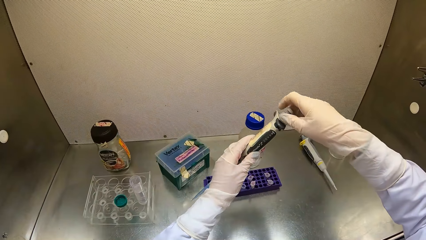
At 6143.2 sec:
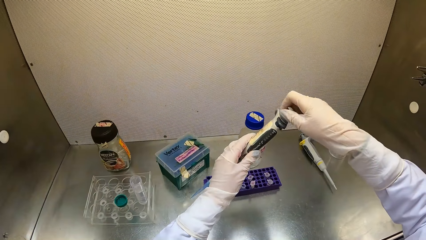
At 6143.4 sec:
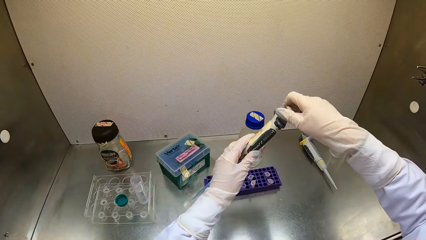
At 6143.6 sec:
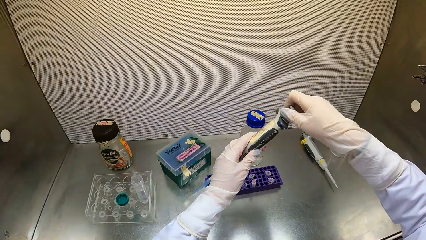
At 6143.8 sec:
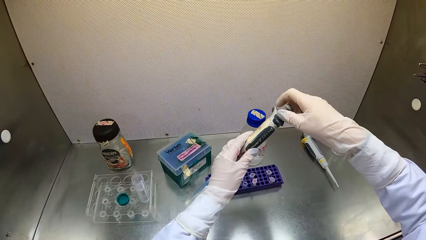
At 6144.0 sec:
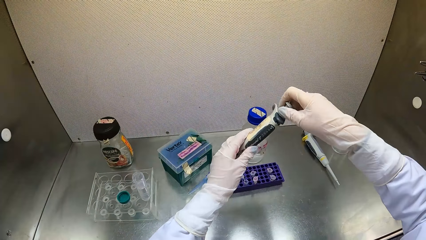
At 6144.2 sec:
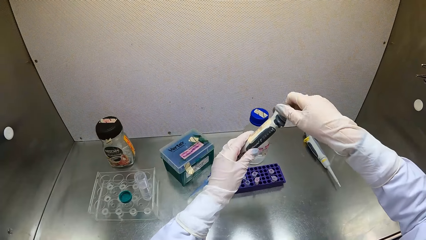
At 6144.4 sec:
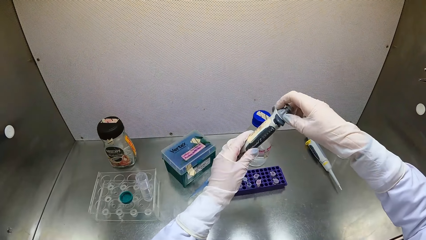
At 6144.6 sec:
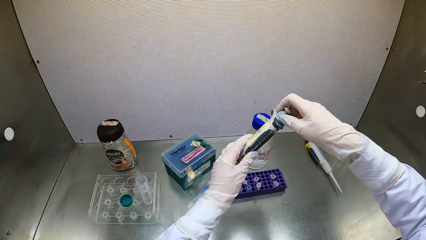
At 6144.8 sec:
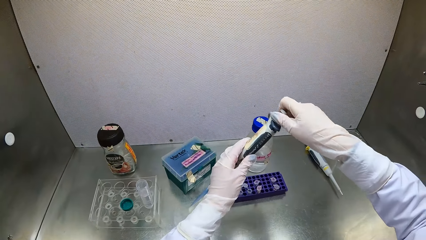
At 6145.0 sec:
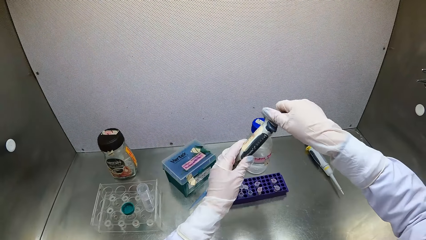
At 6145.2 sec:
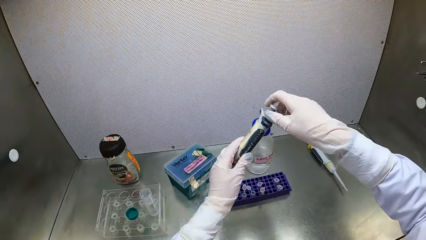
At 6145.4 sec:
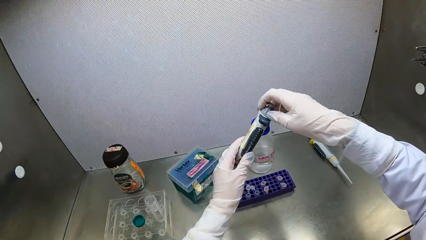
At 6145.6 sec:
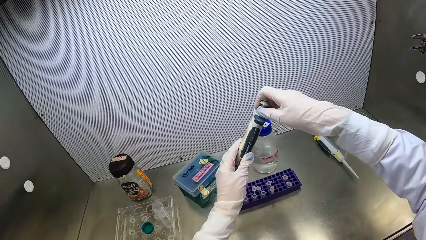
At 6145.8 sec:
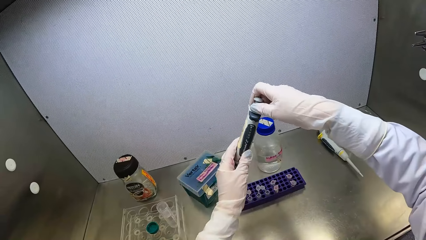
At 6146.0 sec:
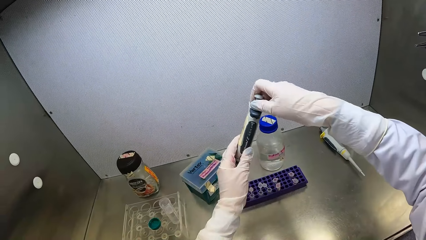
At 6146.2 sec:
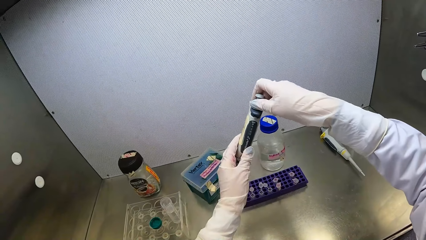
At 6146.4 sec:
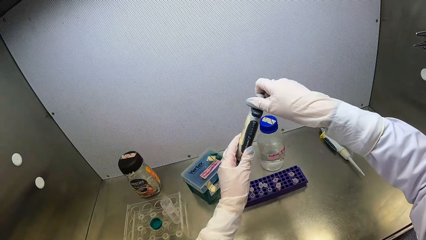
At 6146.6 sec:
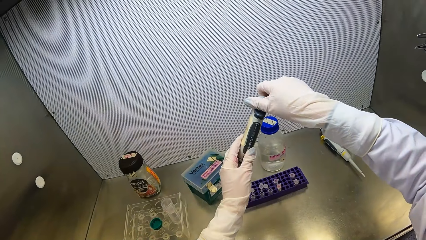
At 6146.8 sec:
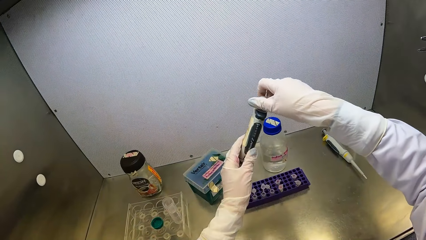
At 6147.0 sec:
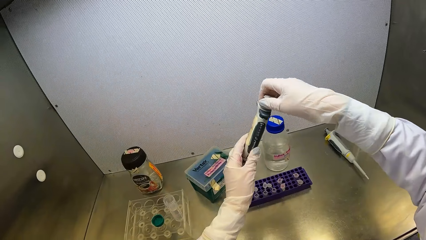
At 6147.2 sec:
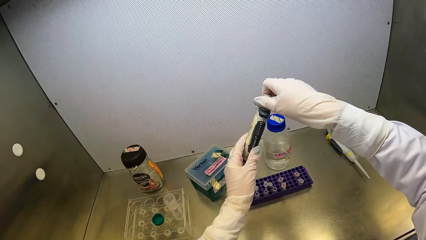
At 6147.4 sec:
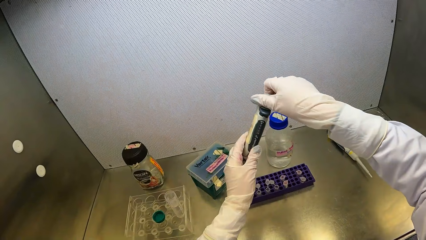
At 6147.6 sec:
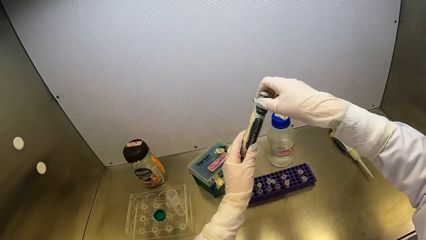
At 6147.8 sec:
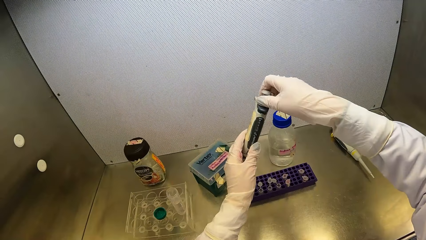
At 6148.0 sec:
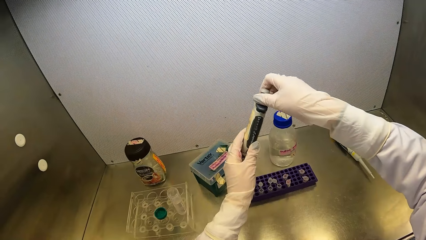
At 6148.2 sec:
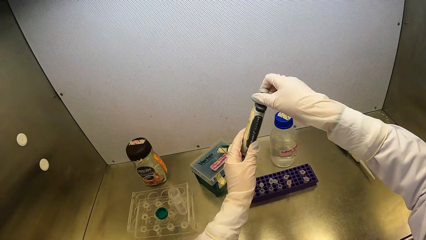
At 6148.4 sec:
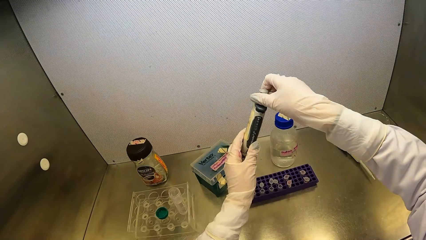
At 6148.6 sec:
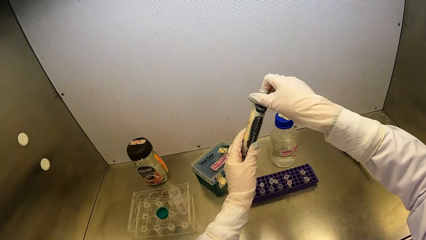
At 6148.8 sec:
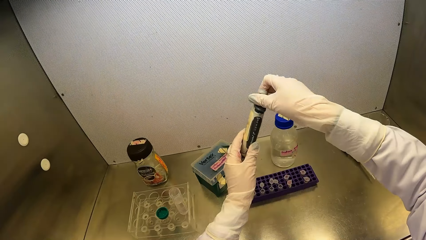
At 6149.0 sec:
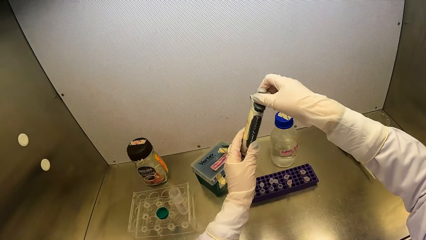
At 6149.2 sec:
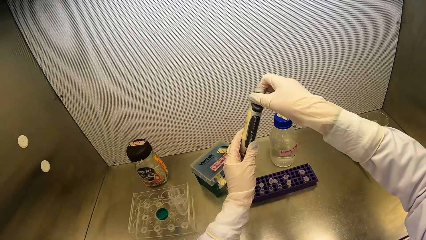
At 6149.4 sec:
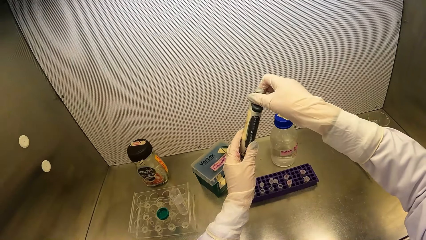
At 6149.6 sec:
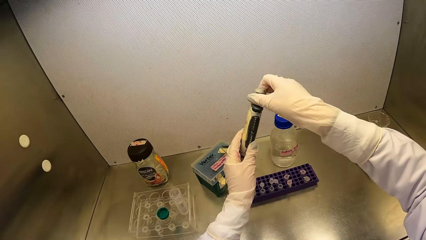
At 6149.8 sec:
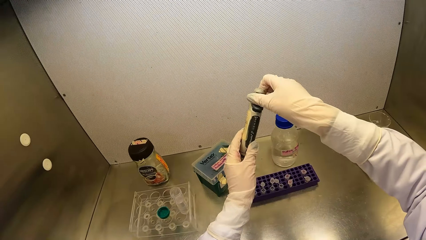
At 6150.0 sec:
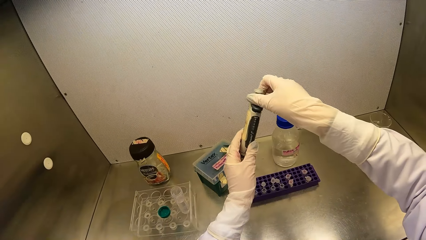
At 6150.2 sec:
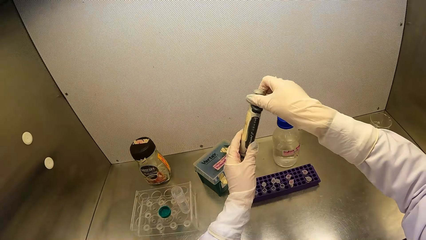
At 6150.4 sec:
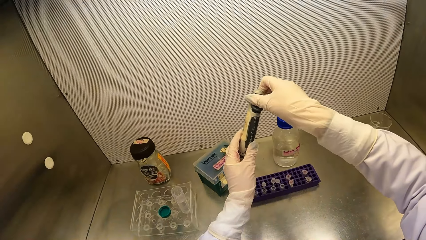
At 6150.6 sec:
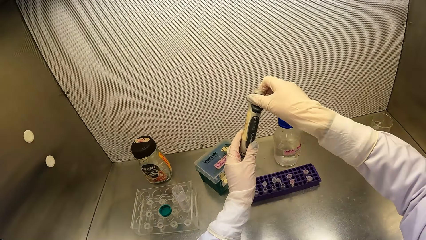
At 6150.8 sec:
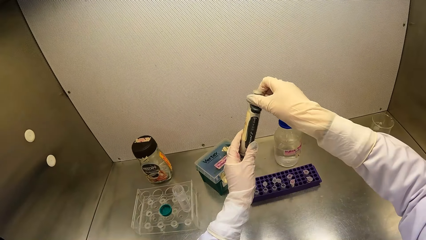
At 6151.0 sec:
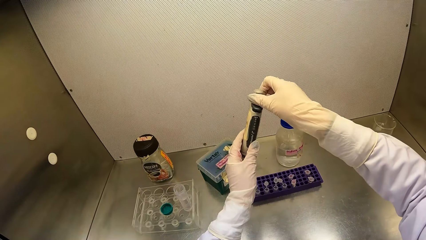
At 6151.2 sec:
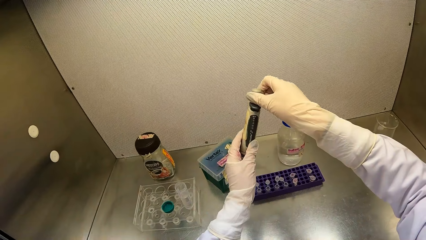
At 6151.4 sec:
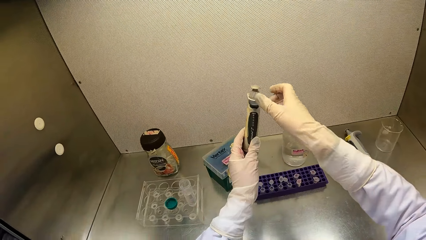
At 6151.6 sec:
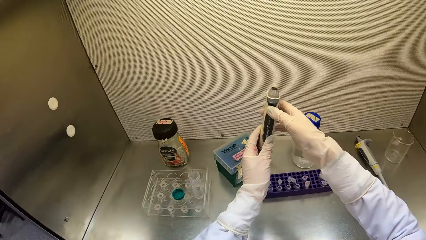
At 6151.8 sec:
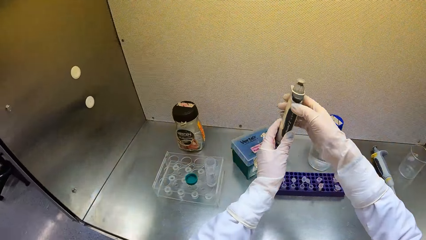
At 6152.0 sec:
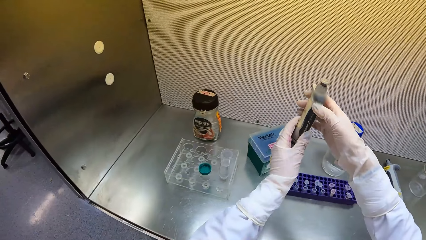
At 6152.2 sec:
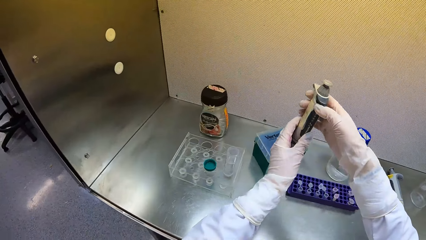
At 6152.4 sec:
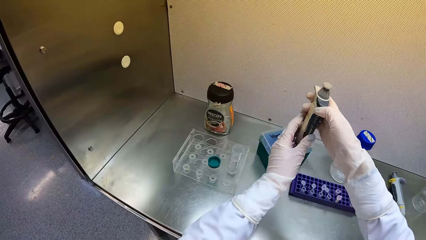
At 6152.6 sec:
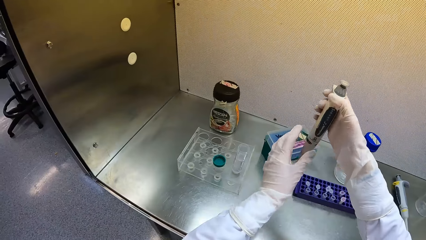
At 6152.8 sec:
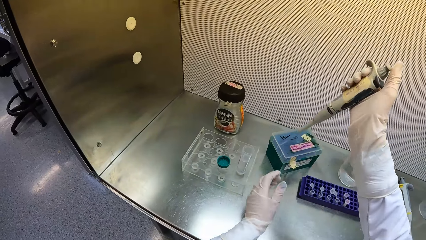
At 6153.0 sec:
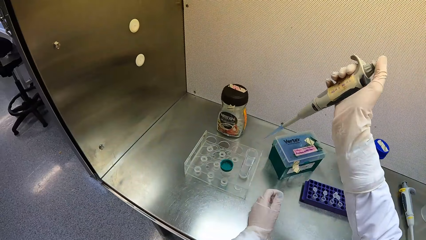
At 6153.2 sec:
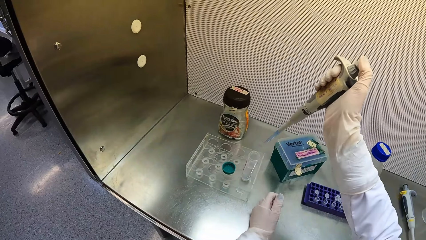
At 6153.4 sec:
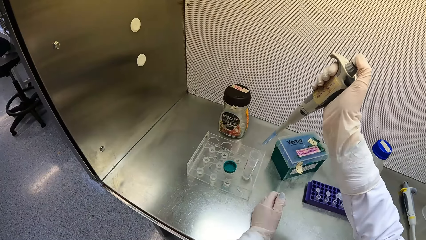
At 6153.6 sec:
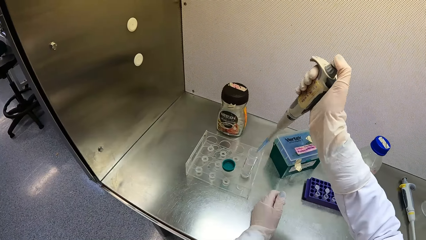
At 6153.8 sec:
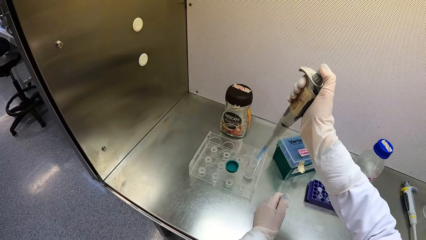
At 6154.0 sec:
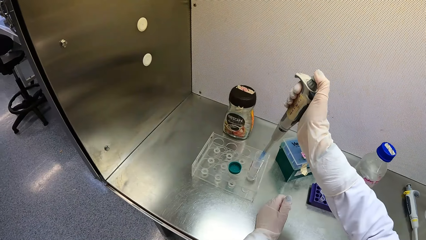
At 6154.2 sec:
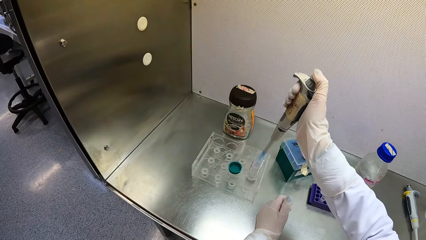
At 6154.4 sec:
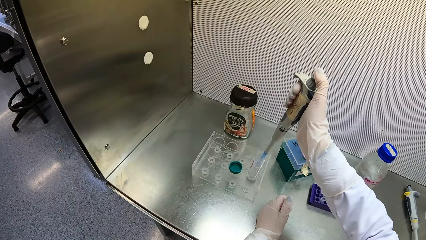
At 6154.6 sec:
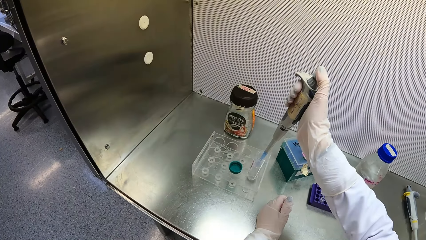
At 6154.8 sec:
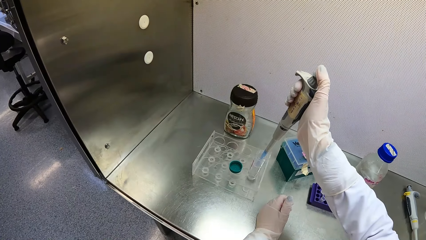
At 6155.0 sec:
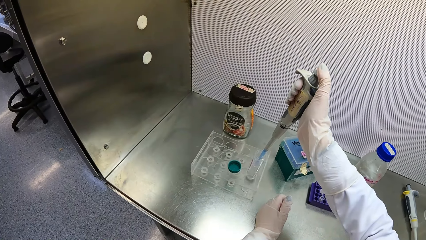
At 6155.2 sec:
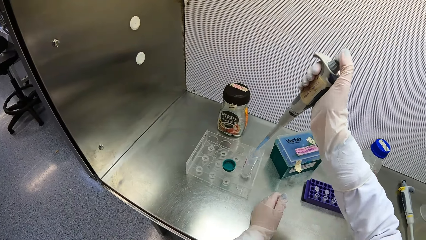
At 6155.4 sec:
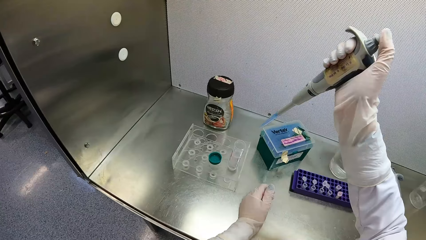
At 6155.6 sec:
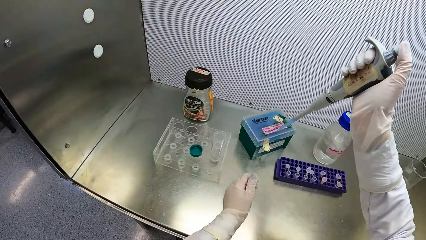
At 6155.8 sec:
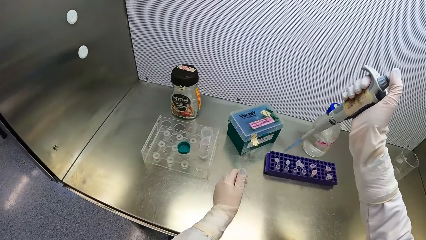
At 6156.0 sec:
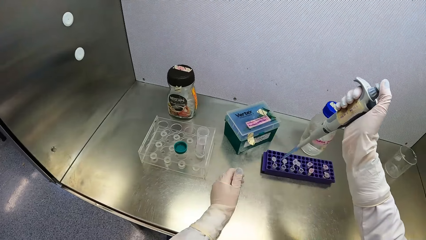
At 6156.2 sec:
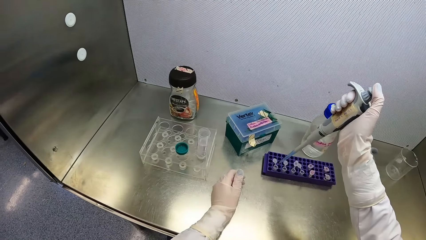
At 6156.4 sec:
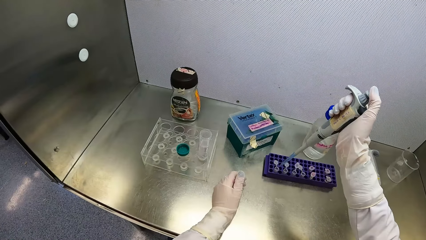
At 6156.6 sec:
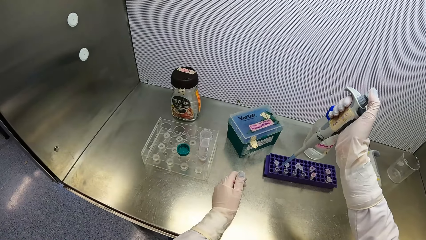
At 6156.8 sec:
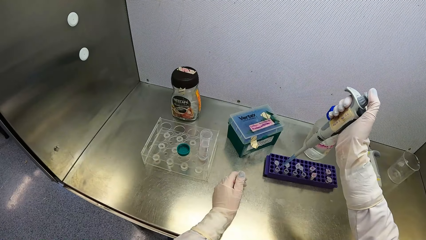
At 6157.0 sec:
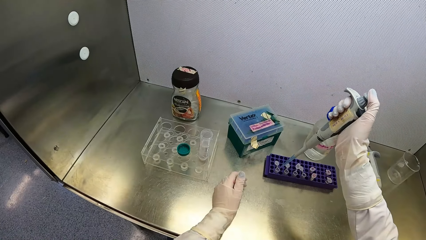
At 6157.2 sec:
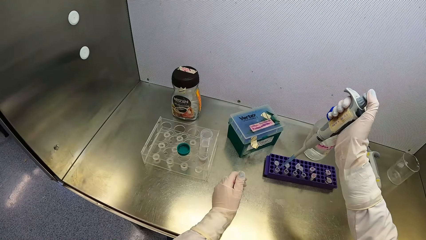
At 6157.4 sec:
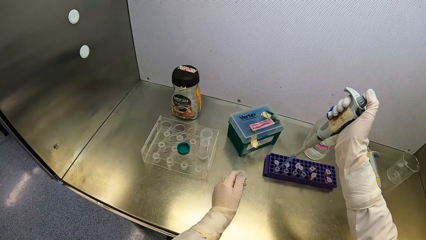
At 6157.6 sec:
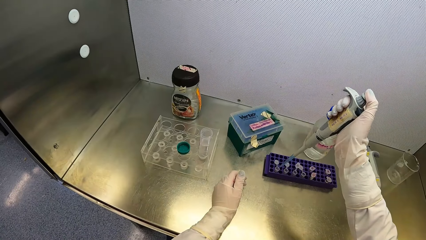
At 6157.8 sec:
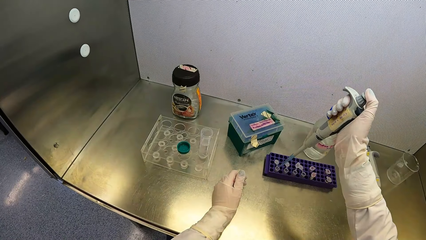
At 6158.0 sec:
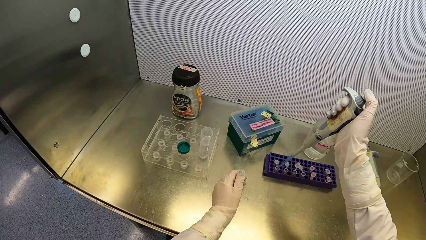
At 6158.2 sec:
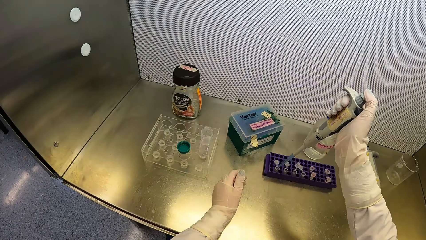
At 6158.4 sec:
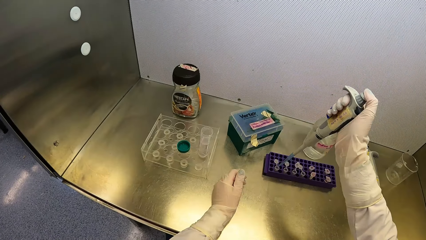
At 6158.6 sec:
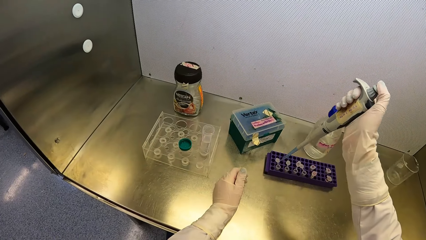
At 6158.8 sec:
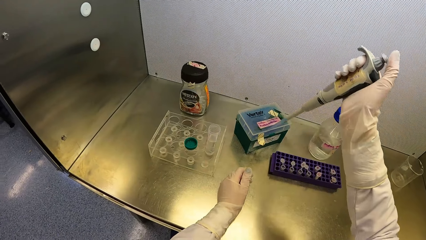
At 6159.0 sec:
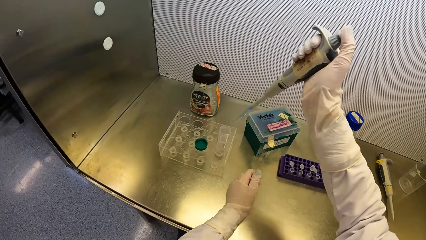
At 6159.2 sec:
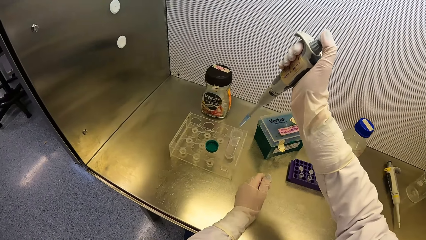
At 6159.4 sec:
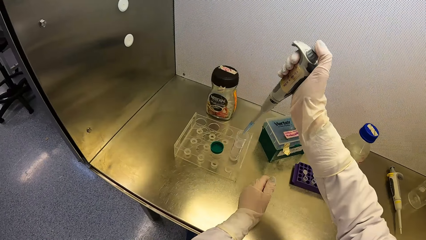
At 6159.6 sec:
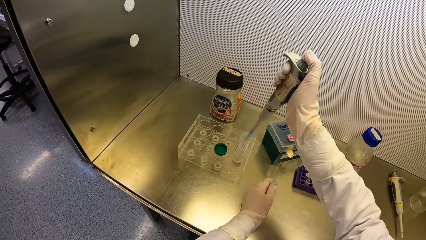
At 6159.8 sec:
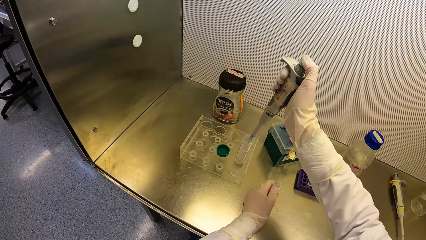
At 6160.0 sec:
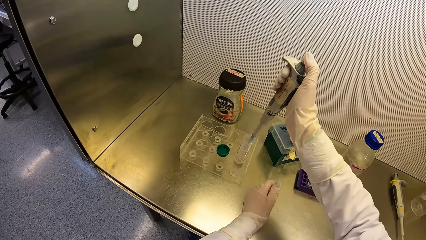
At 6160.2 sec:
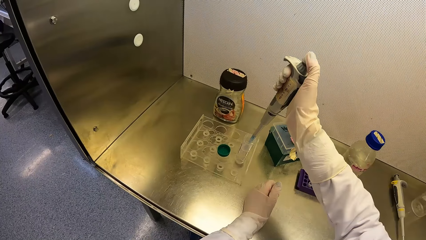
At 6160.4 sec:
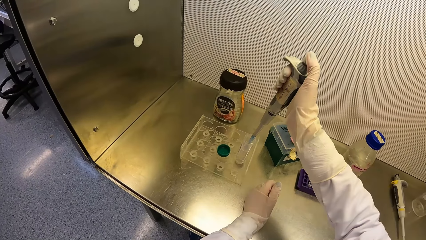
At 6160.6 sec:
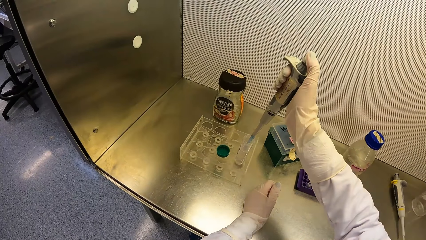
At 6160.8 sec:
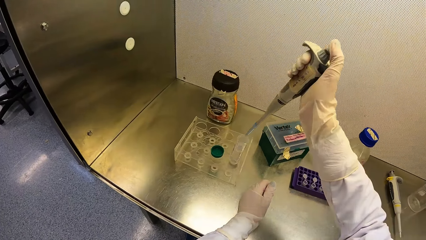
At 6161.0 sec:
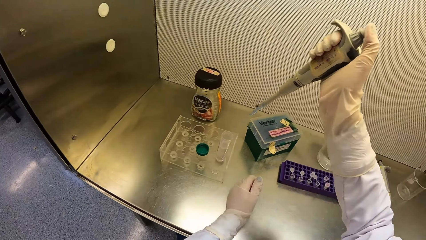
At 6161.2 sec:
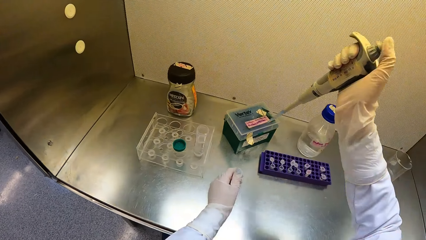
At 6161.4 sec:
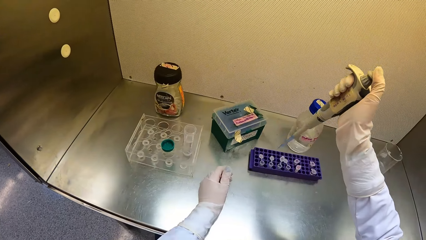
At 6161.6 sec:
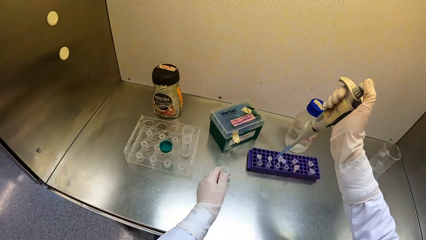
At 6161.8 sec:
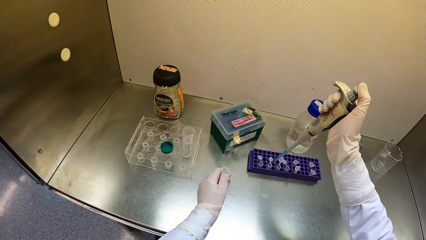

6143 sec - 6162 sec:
The camera wearer touches the micropipette with his right hand. He passes the micropipette from his left hand to his right hand. He holds the pipette with his right hand. He draws some drug syrup from the jumbo test tube with the micropipette in his right hand. He pumps the drug syrup into the microtube with the micropipette in his right hand. He draws some drug syrup from the jumbo test tube with the micropipette in his right hand.
